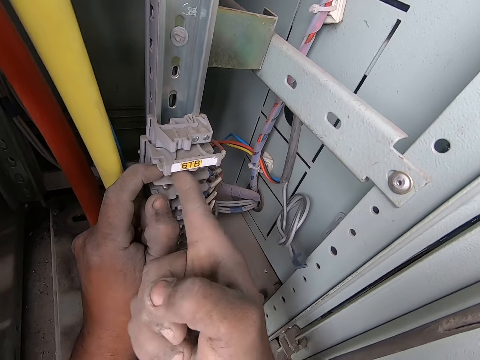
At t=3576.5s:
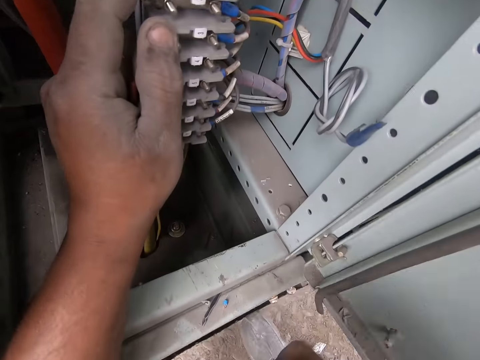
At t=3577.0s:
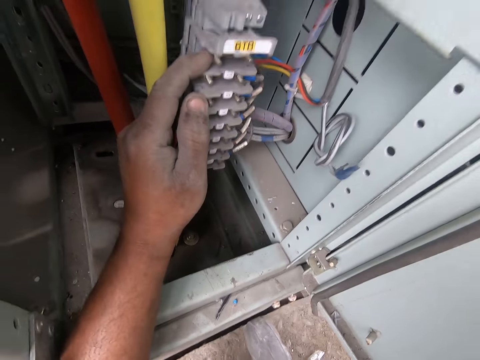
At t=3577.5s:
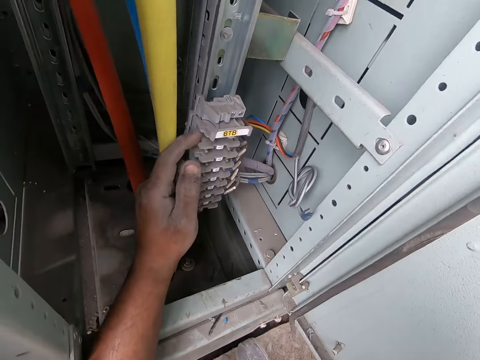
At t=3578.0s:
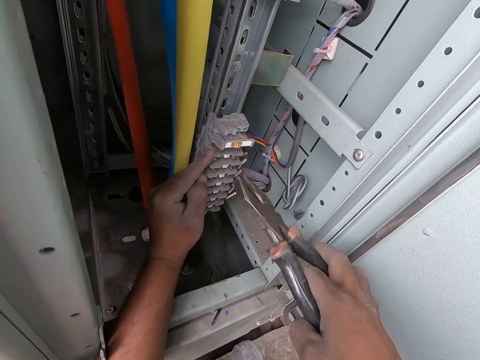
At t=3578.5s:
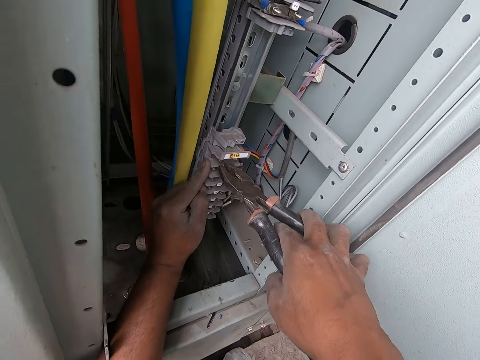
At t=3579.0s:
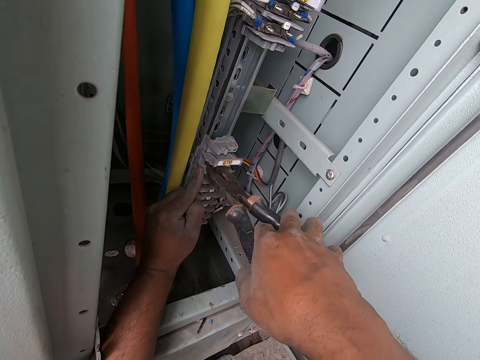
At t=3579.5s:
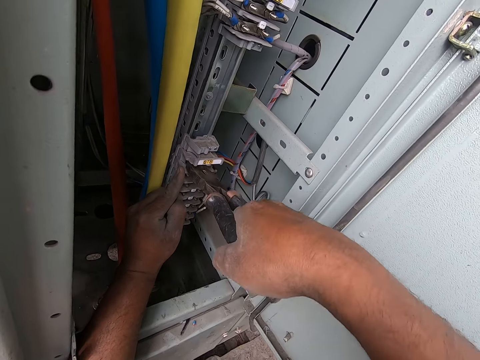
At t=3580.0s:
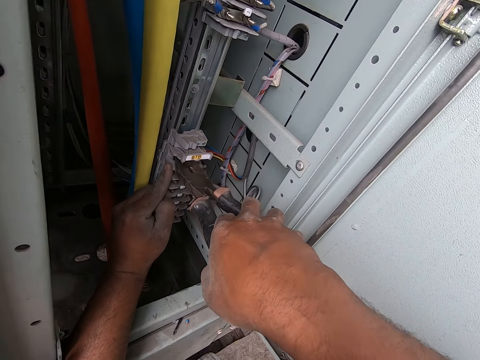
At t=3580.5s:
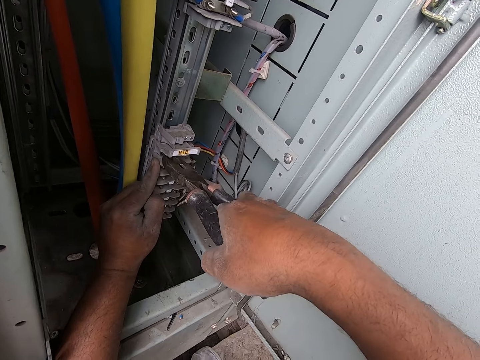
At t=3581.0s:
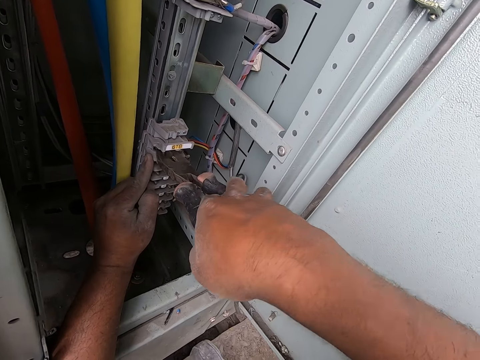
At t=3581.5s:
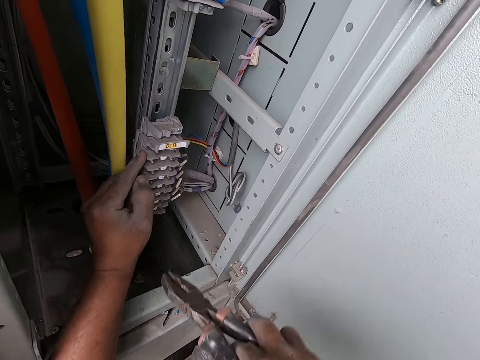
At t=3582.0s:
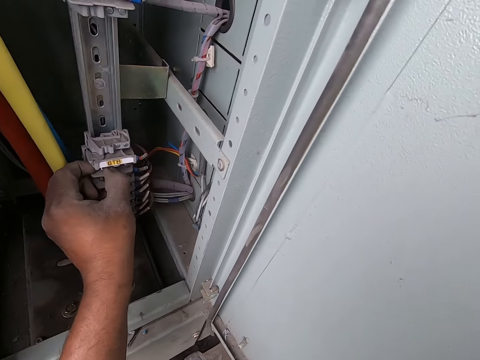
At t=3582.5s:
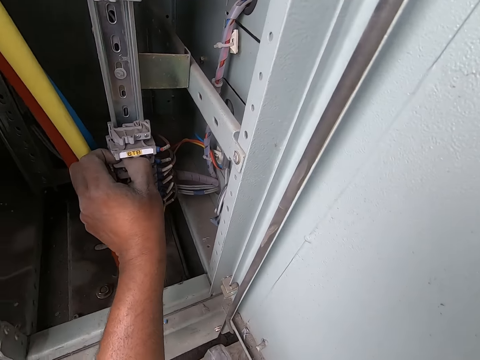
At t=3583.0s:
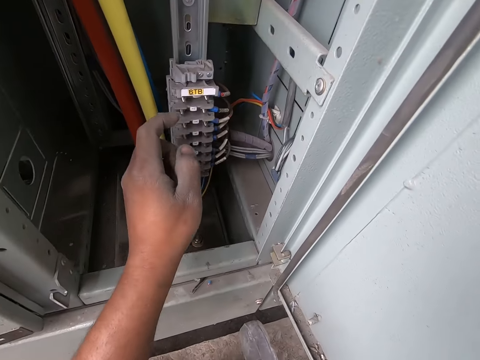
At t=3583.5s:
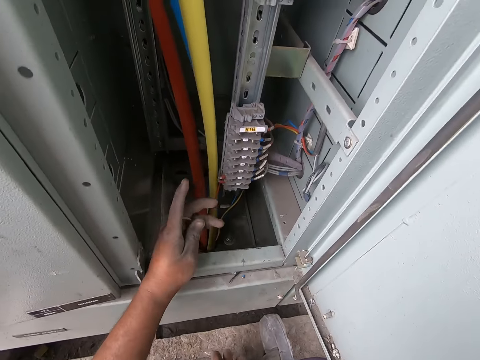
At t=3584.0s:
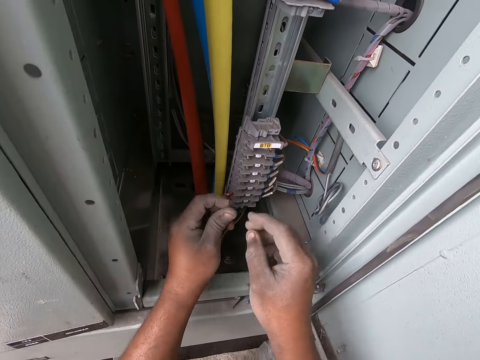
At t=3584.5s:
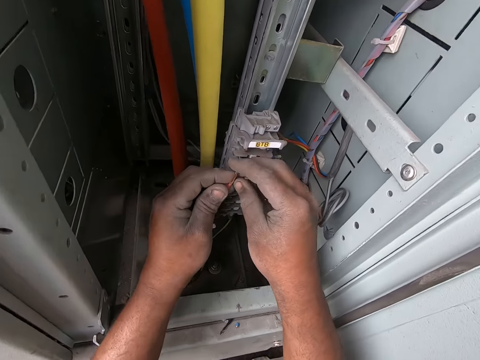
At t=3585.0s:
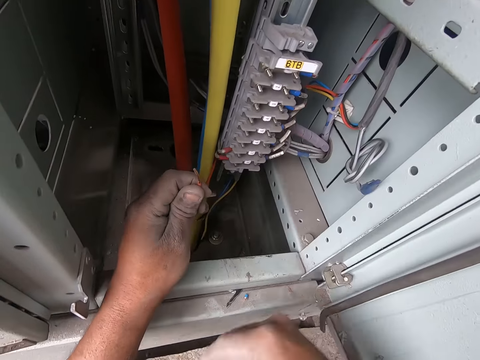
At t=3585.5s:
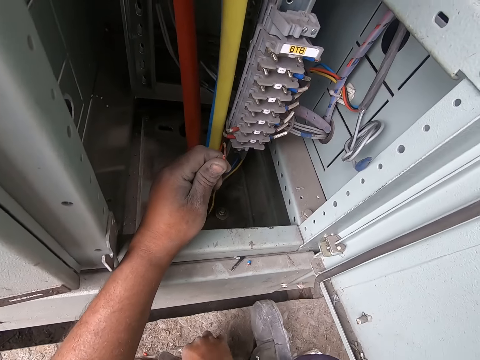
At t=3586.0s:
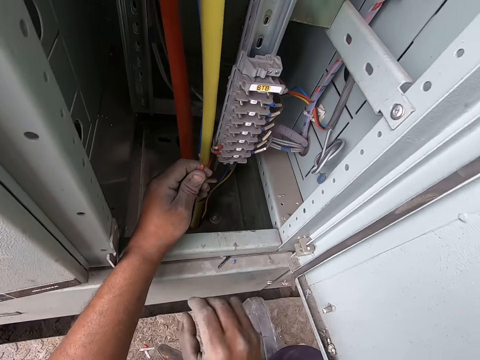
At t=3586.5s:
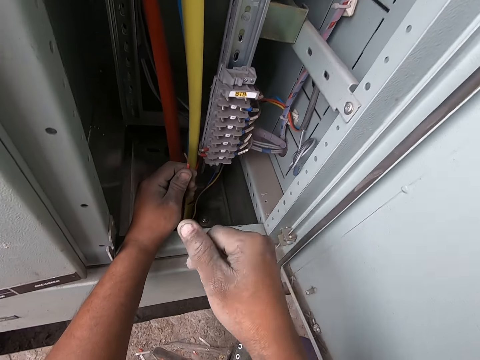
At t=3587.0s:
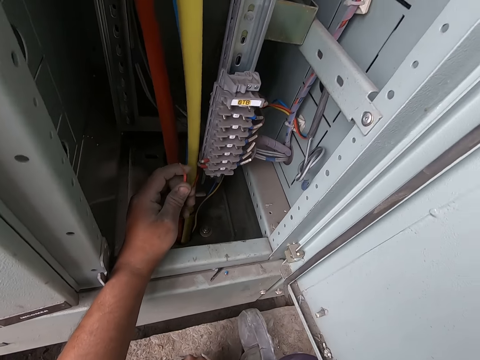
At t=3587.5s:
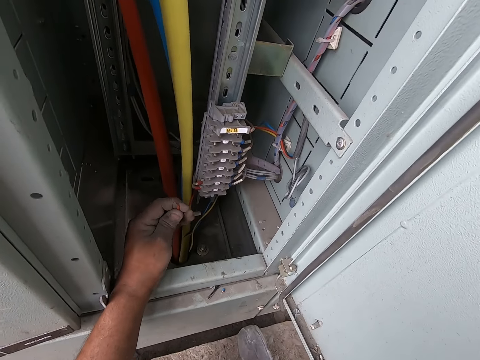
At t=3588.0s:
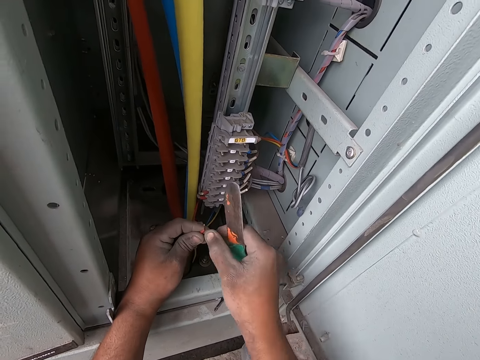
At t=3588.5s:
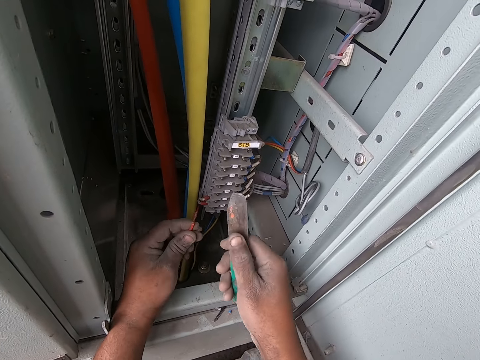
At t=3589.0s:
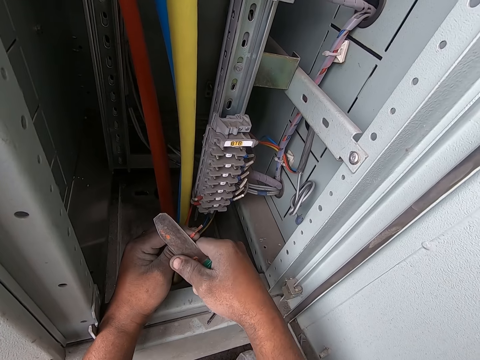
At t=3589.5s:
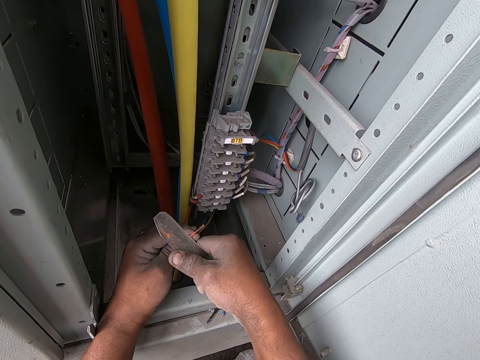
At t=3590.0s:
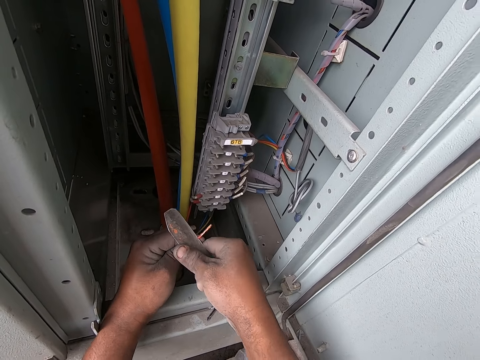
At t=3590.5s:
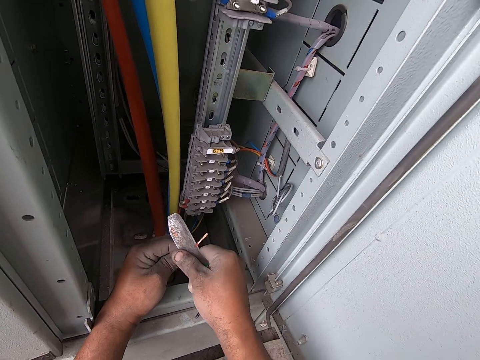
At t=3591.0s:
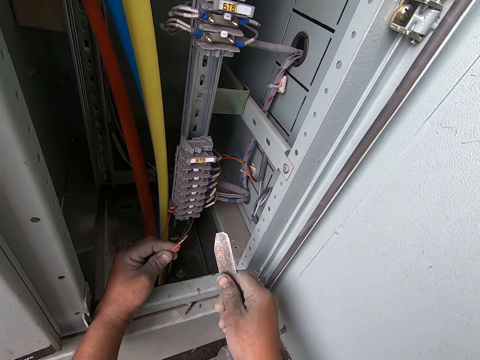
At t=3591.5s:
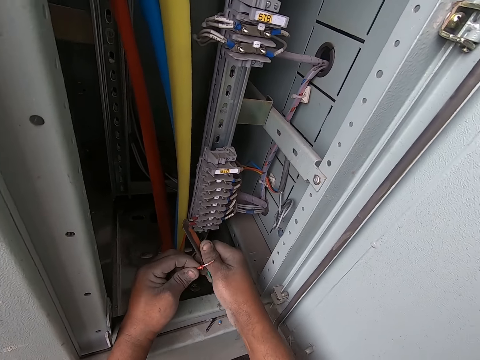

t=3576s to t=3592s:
The camera wearer takes the pliers. He holds the pliers in his right hand. He squeezes something with the pliers. He holds the metal in the partition in the fuse box with the pliers in his right hand. He holds the metal in the partition in the fuse box in his left hand. He puts the pliers down and adjusts something. He touches the conductor in the red cable with his left hand. He touches a plastic bag on the floor with his right hand. He picks up the knife from the floor in his right hand. He holds the conductor in the red cable in his right hand. He cuts the cable jacket of the red cable with the knife in his right hand while talking.

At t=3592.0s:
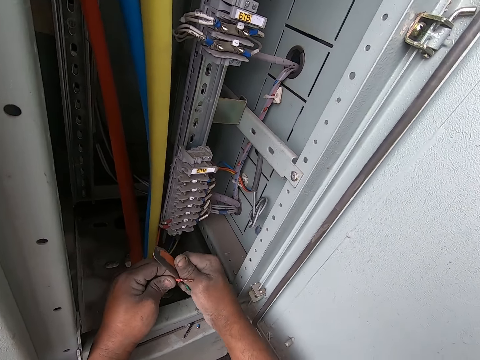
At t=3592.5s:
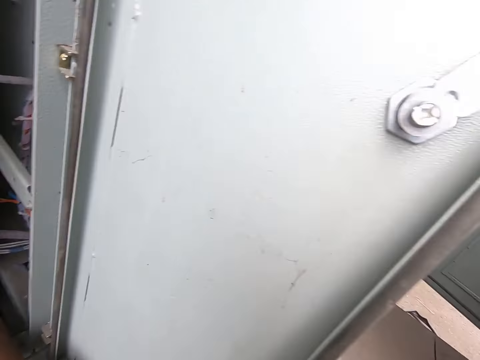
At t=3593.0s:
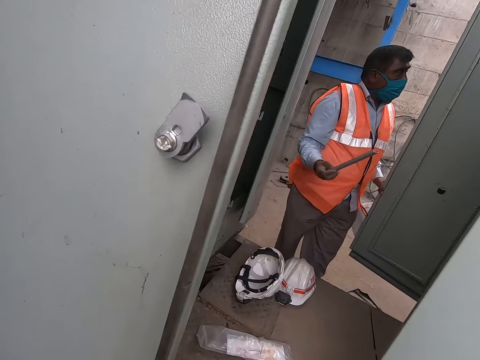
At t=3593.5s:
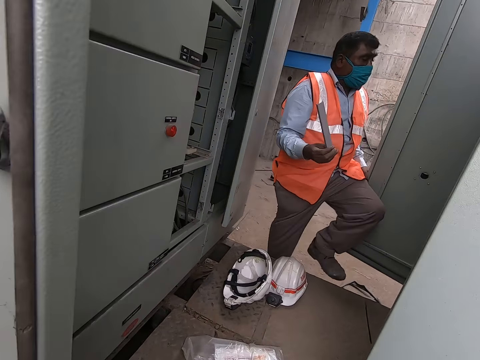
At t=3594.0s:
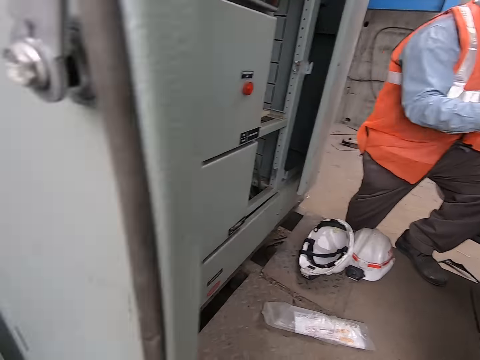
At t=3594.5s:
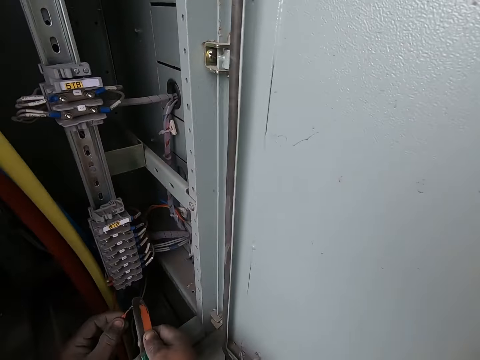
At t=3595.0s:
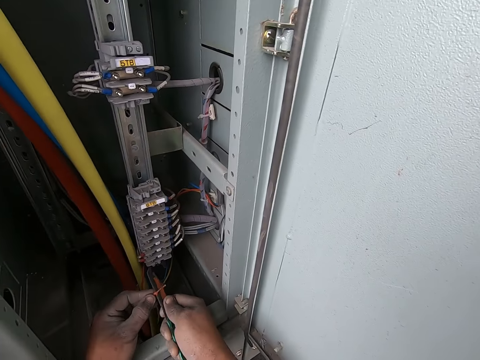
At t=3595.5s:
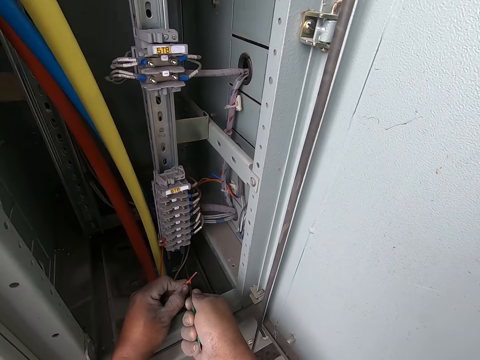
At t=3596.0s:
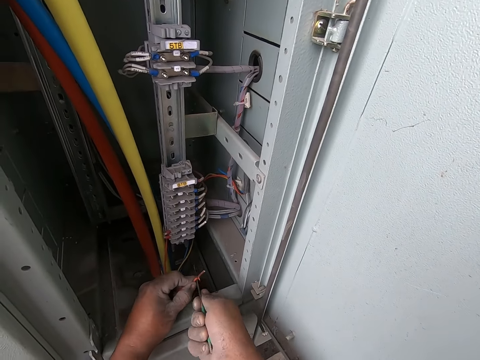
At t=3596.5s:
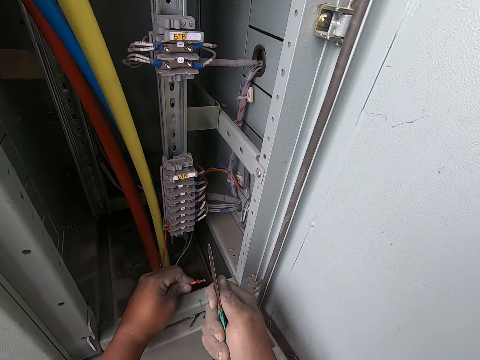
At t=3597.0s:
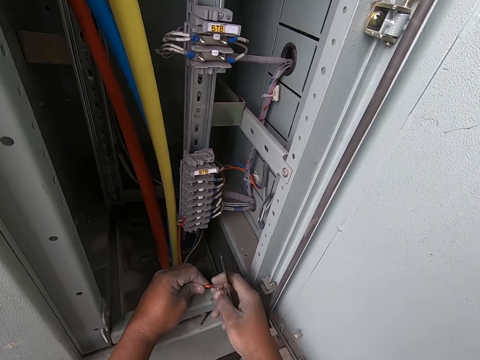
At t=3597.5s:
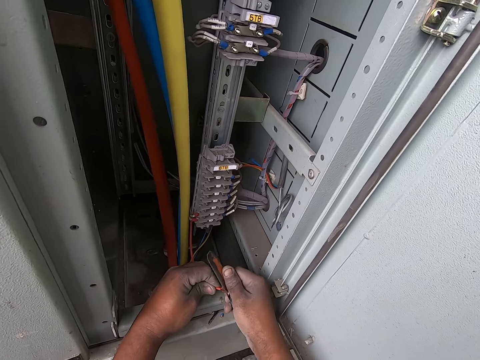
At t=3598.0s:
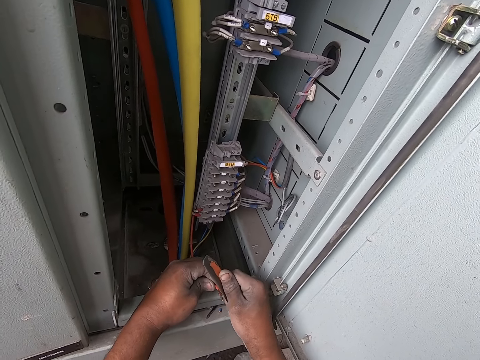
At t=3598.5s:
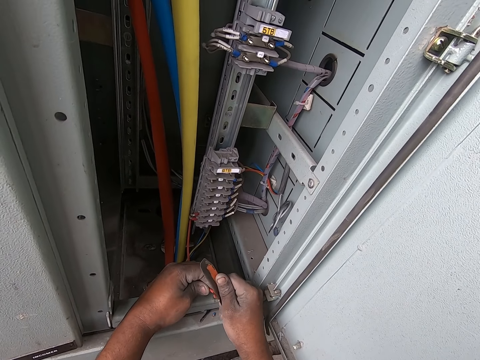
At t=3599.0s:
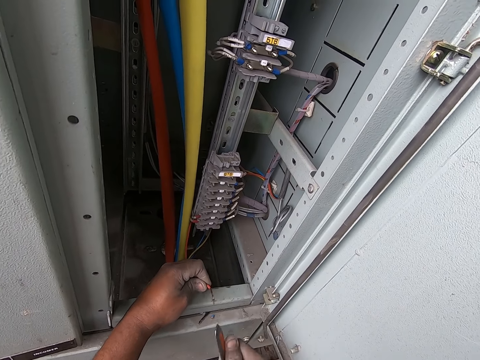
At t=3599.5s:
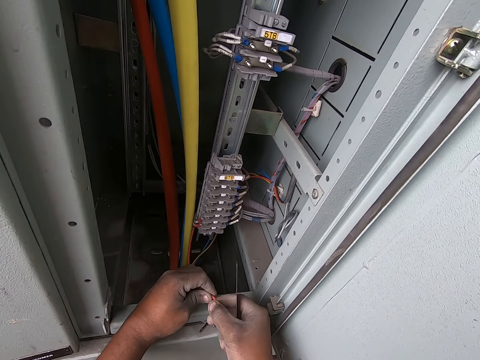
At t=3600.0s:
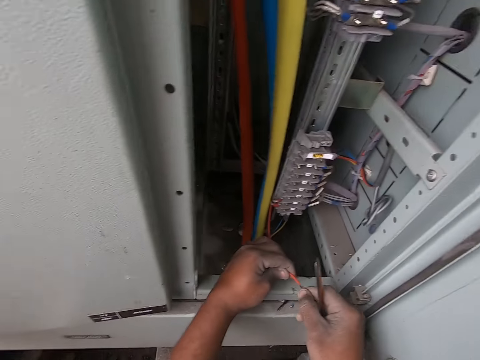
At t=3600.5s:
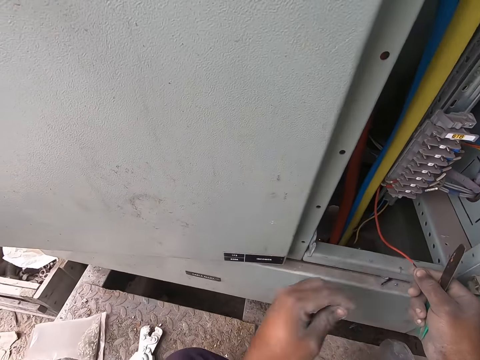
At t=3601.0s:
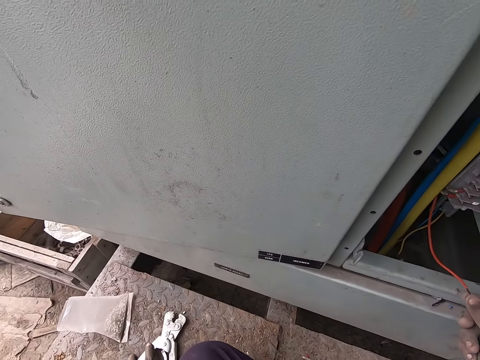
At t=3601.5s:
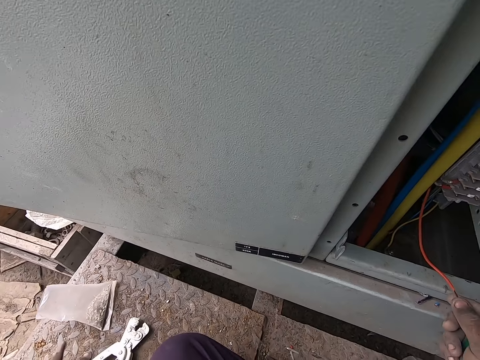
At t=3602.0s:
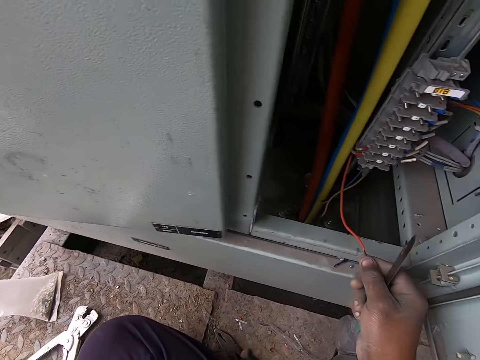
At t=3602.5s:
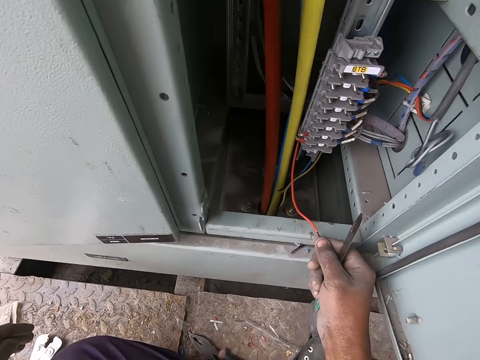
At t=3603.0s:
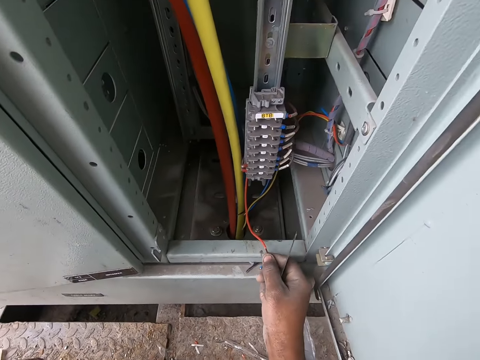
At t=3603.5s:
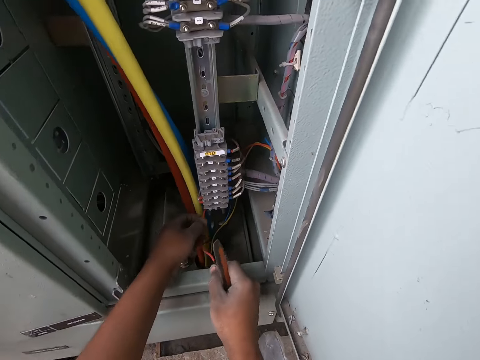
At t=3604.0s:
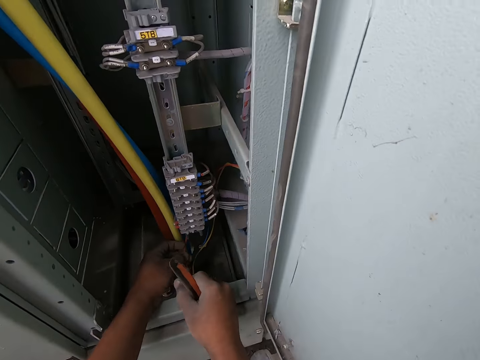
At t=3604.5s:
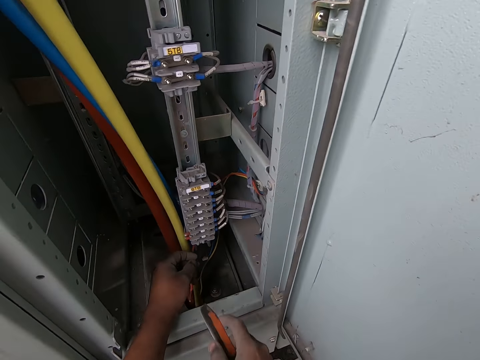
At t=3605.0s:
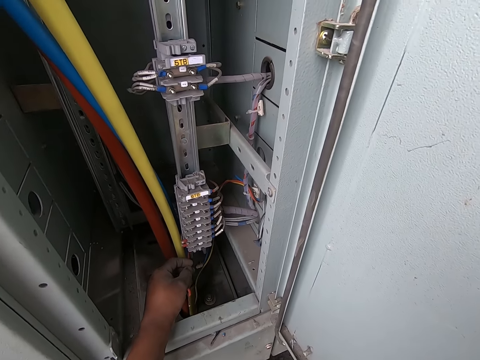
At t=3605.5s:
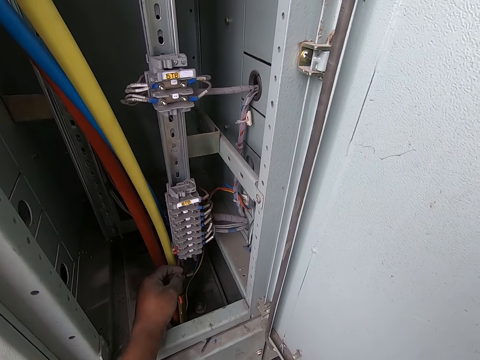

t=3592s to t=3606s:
A man holds a plastic rule in his right hand. The camera wearer holds the conductor in the red cable in his right hand. He moves a crimping tool on the floor with his left hand. He touches big pliers. He holds the red cable in his left hand.
